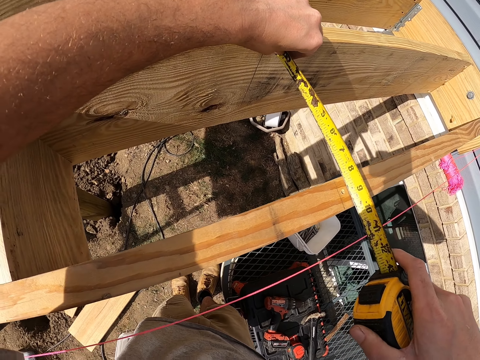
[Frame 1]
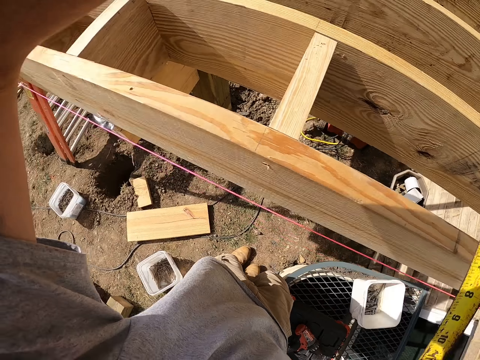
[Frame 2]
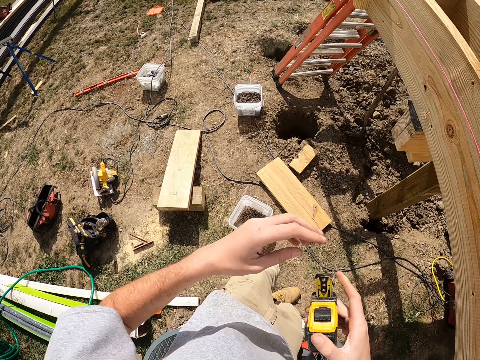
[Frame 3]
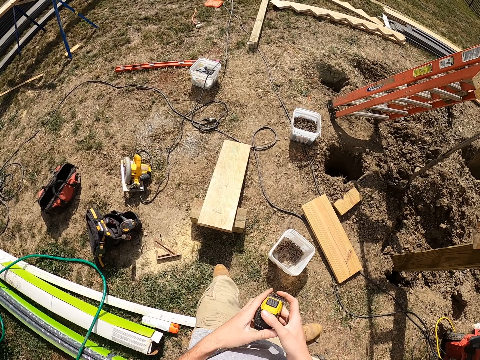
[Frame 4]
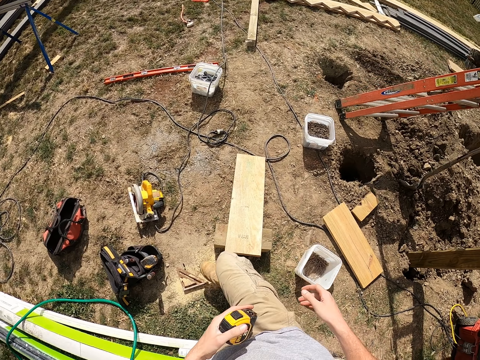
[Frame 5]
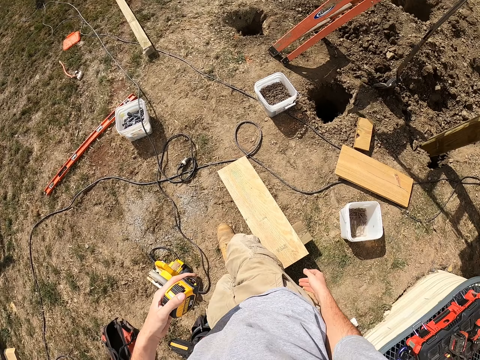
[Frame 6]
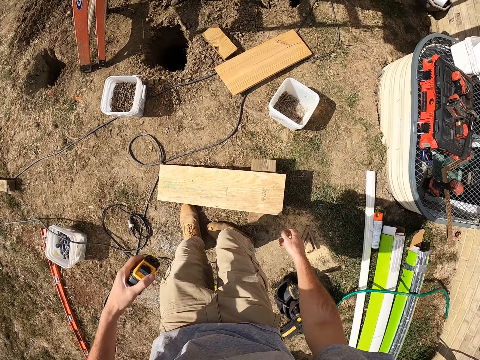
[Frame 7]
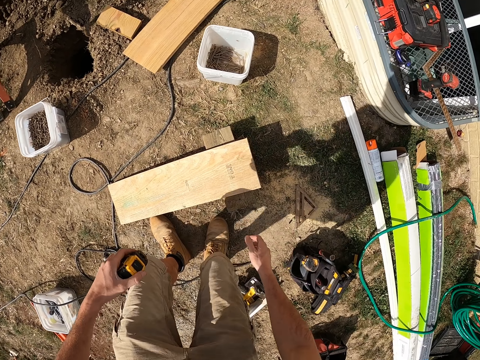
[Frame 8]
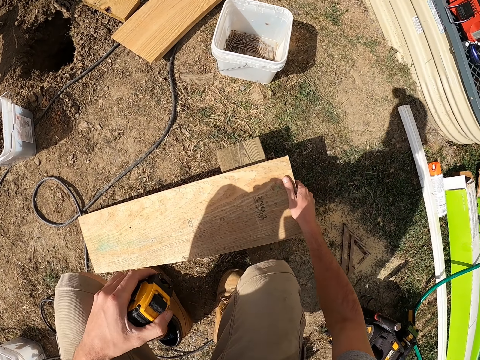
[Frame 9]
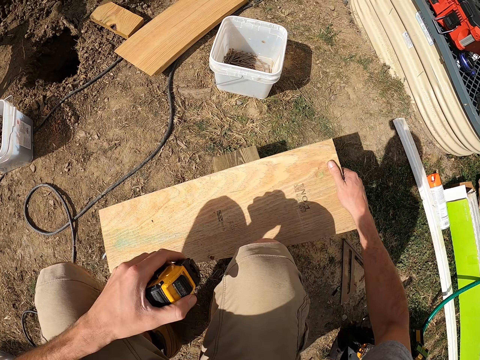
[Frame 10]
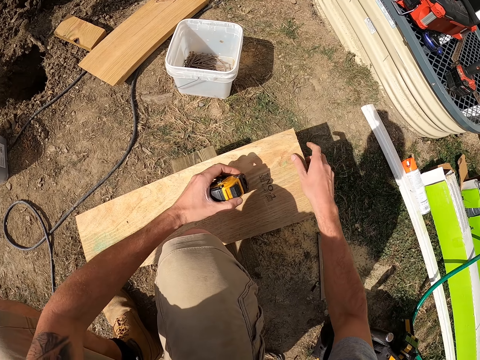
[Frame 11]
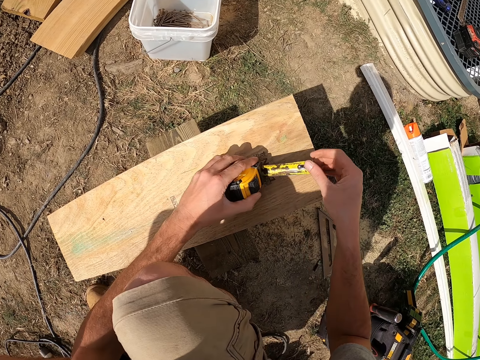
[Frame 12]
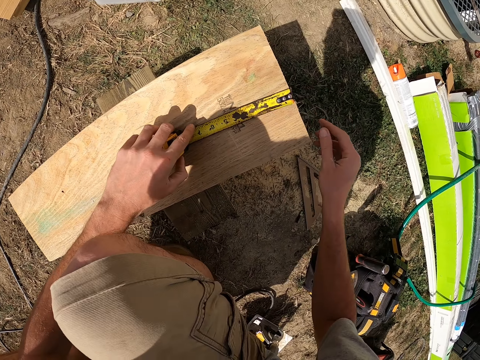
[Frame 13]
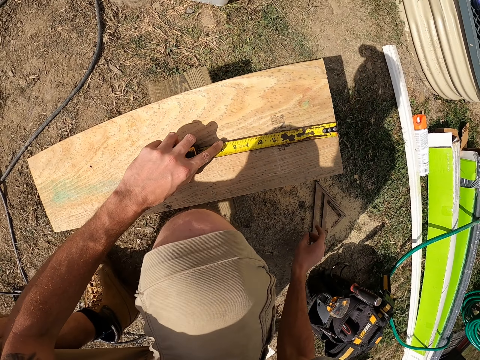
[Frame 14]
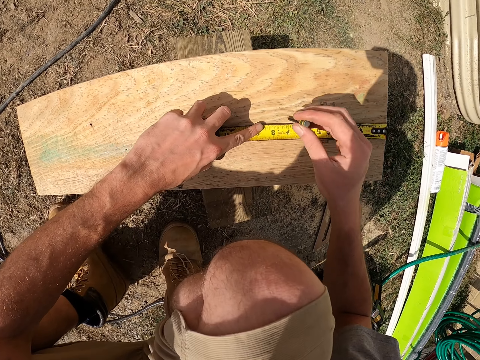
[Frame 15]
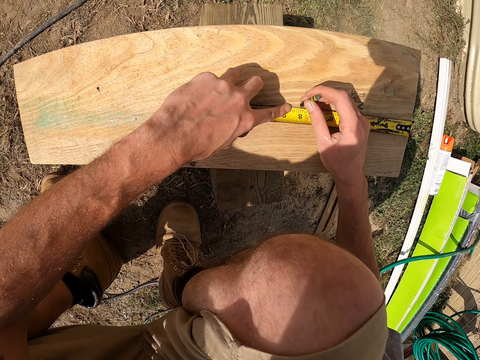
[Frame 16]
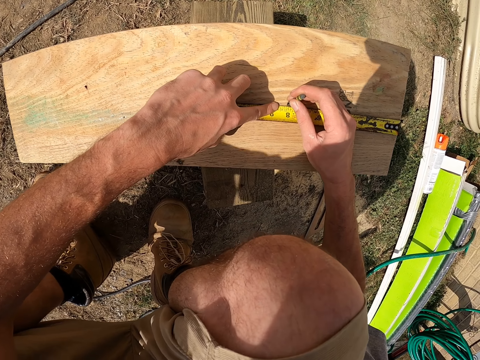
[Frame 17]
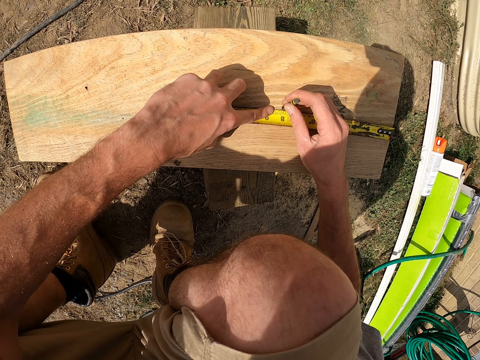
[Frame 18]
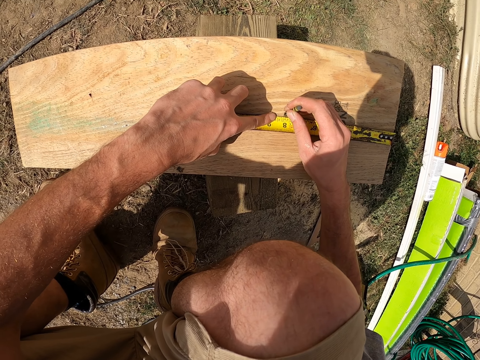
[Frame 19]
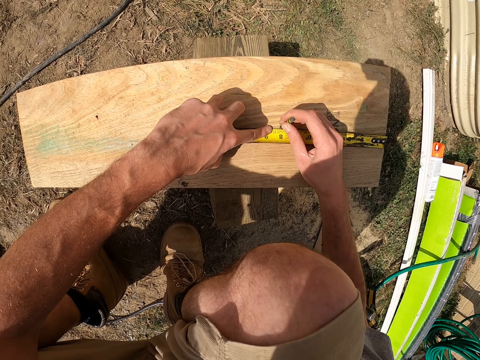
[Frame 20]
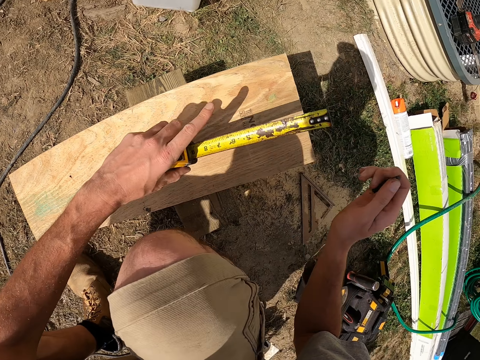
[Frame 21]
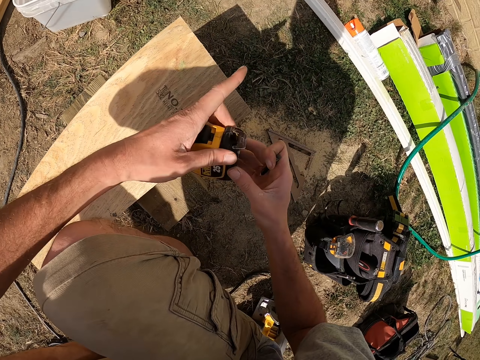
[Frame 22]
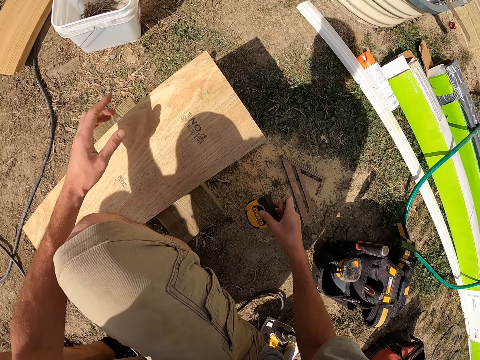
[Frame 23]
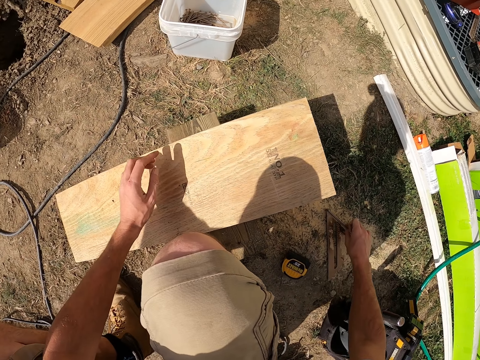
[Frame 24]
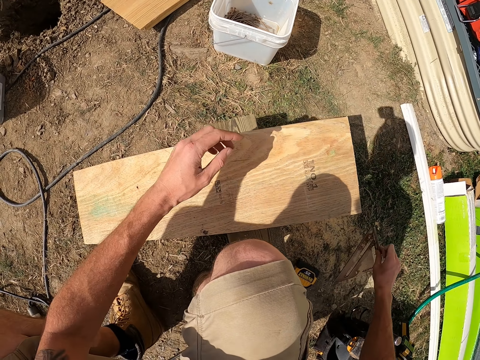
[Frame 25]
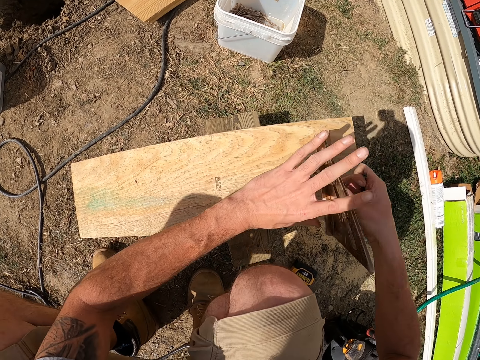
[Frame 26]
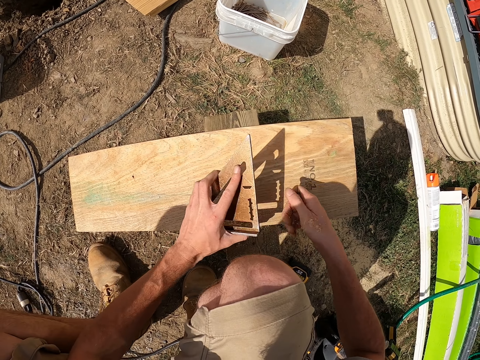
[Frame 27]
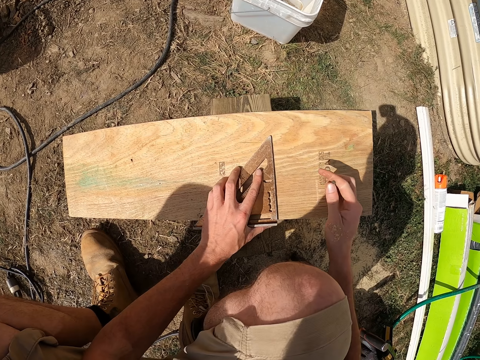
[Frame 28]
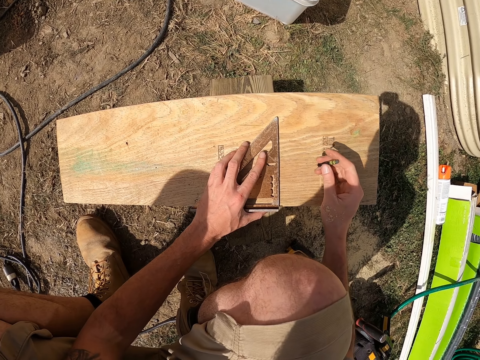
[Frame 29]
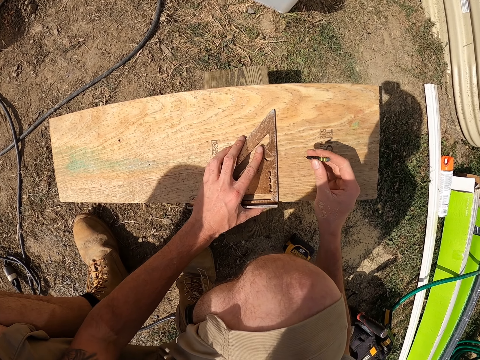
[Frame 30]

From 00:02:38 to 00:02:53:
The camera wearer picks up wood. They measure the wood using the tape measure. They mark the wood using the pencil. They throw down the measuring tool. They pick up a ruler. They measure the wood using the ruler.

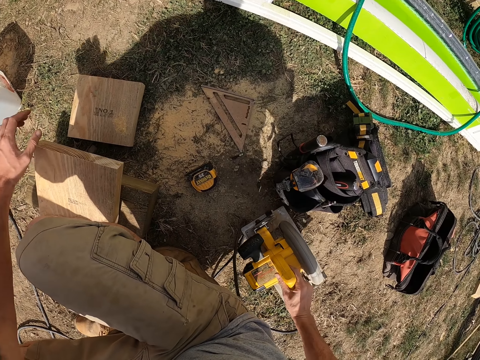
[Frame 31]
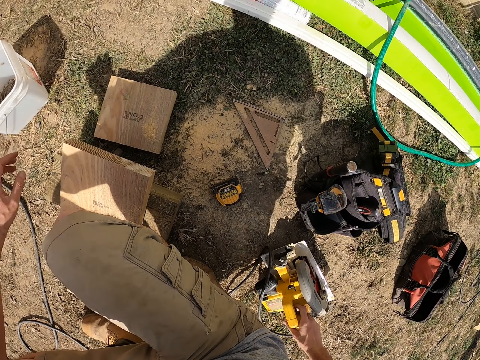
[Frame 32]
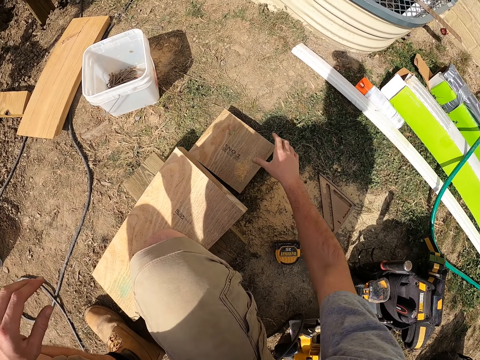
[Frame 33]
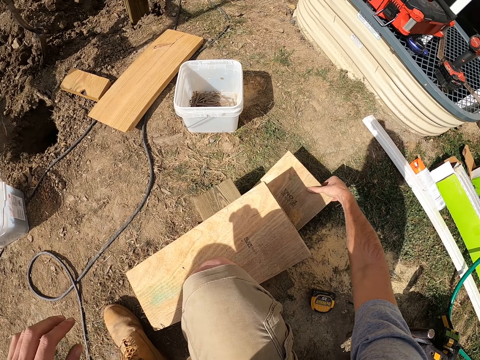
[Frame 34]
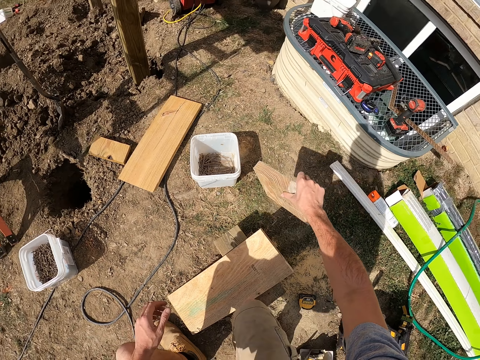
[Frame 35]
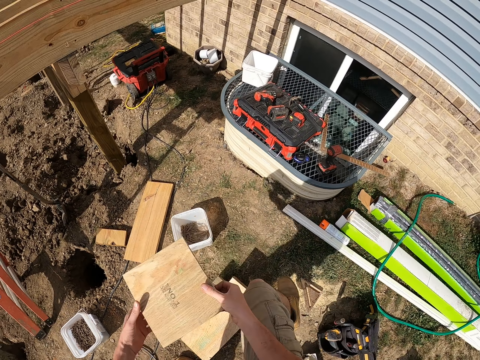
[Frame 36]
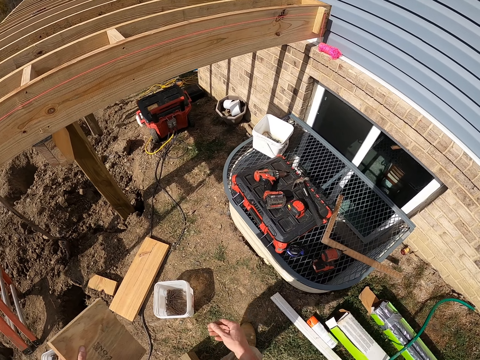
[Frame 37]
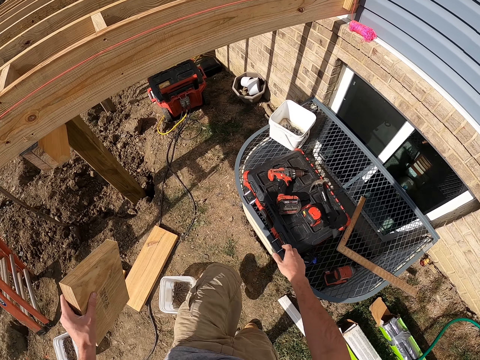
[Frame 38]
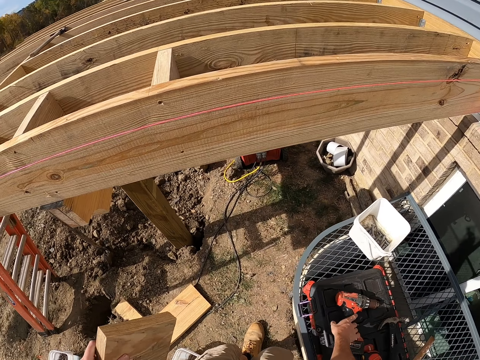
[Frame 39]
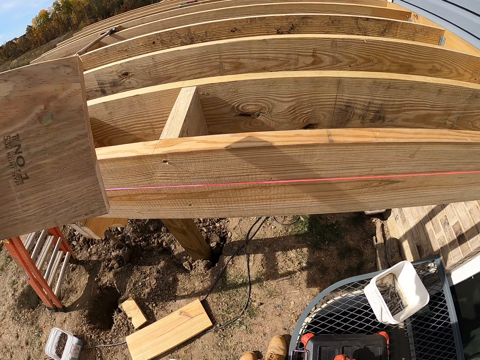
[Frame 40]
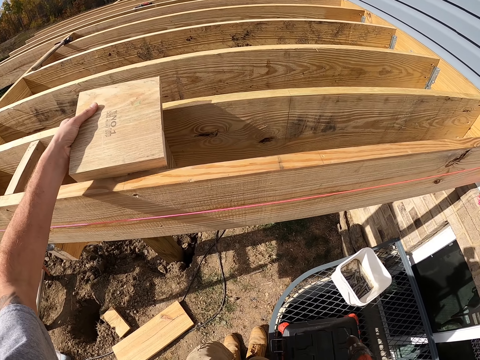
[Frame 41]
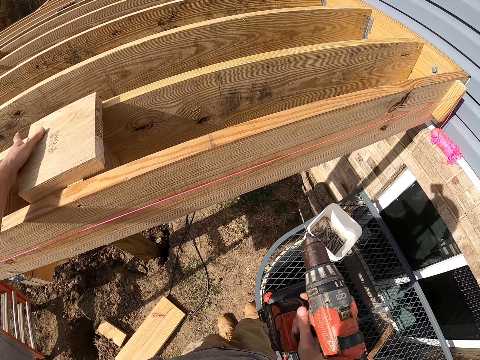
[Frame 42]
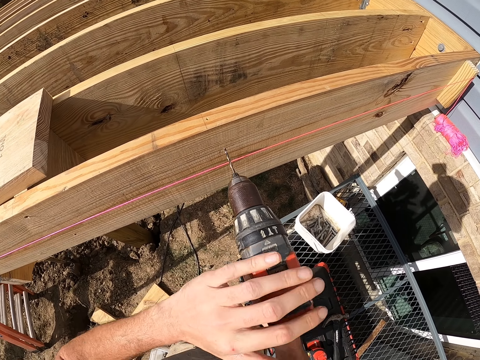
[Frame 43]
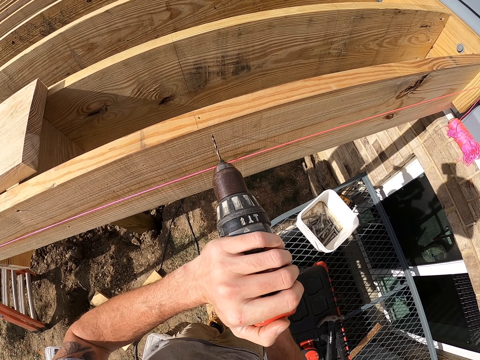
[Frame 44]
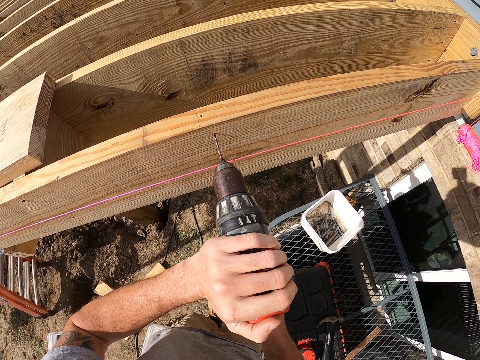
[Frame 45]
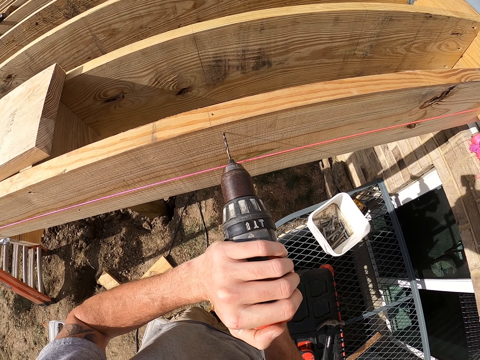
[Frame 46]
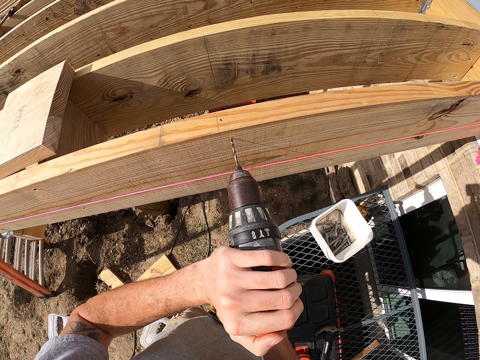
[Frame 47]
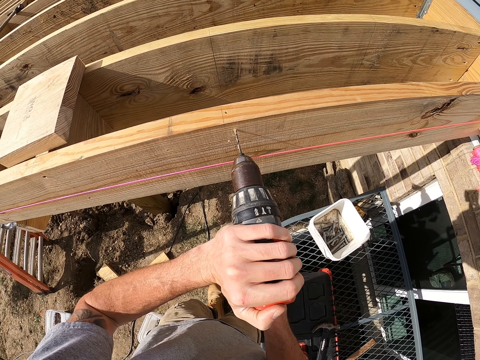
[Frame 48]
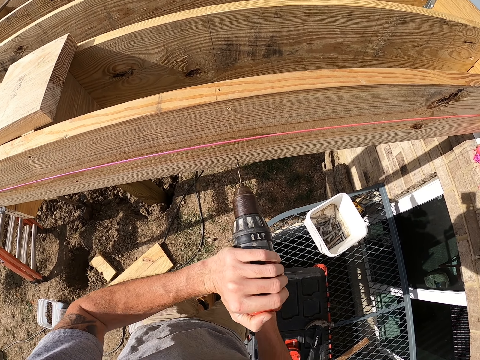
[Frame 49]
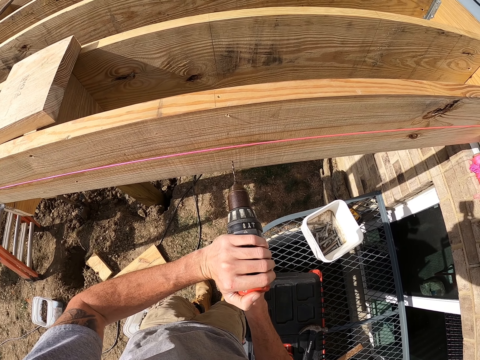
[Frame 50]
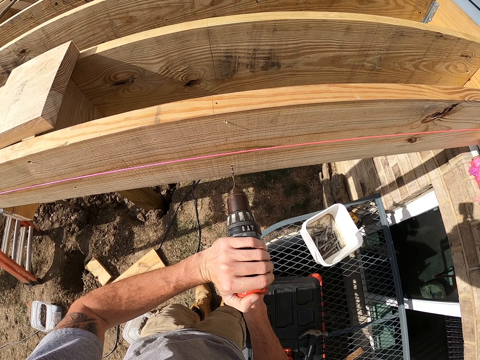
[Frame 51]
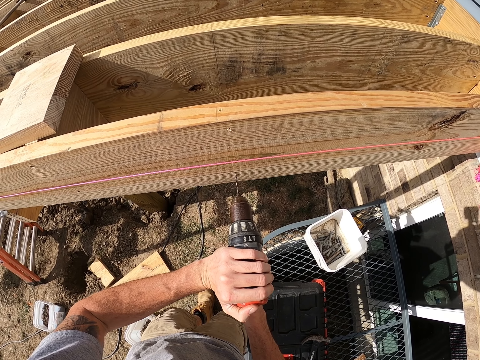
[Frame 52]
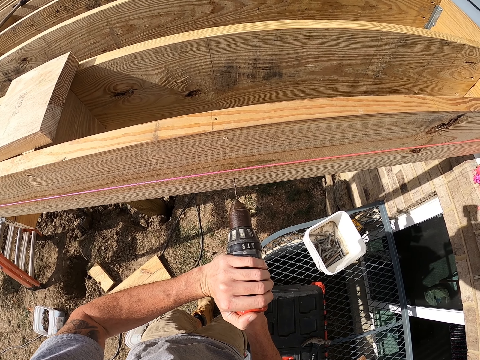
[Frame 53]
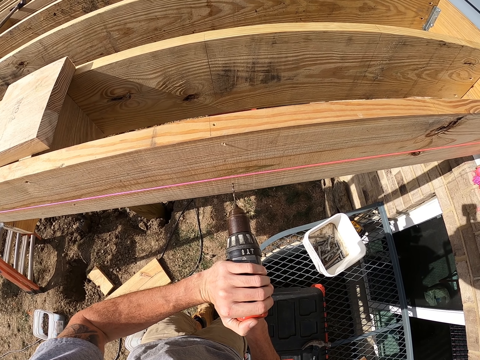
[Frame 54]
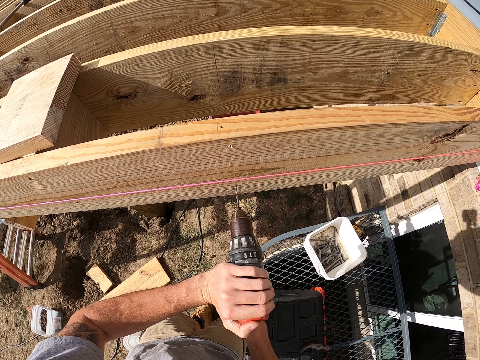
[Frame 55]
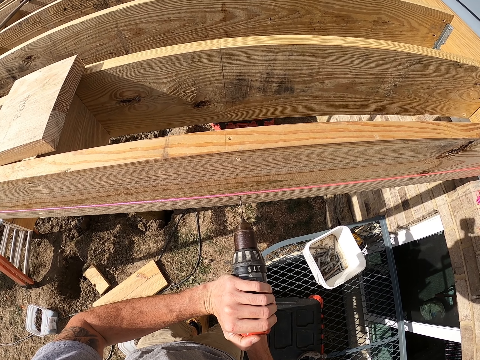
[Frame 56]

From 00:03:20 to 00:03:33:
The camera wearer picks up a wood. They drill a hole on the wood.
